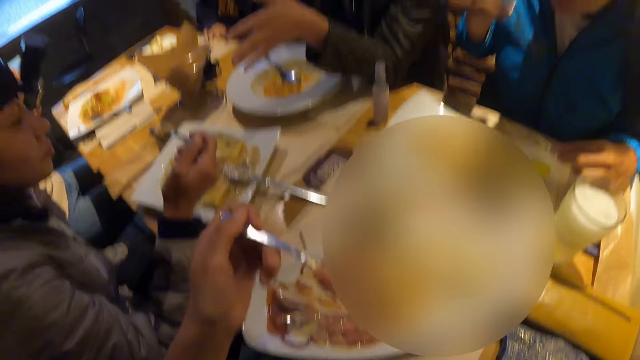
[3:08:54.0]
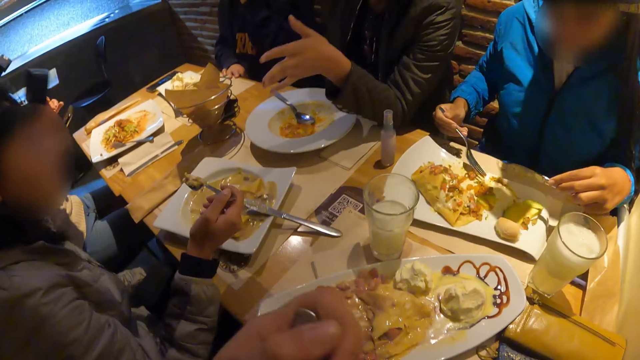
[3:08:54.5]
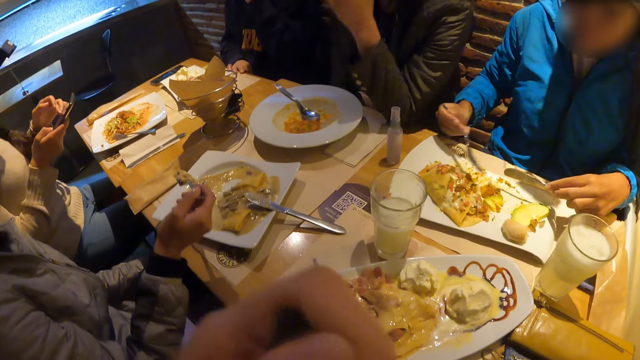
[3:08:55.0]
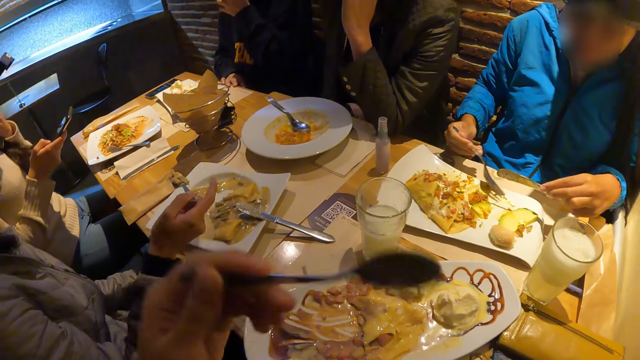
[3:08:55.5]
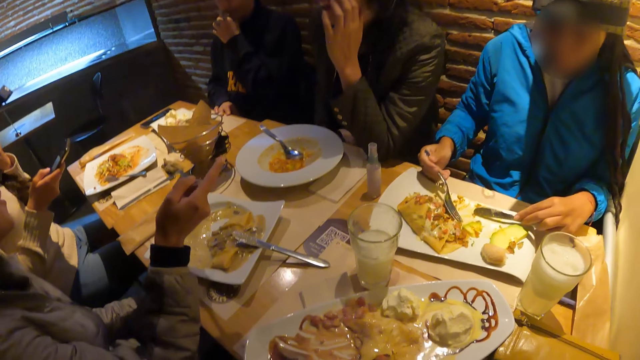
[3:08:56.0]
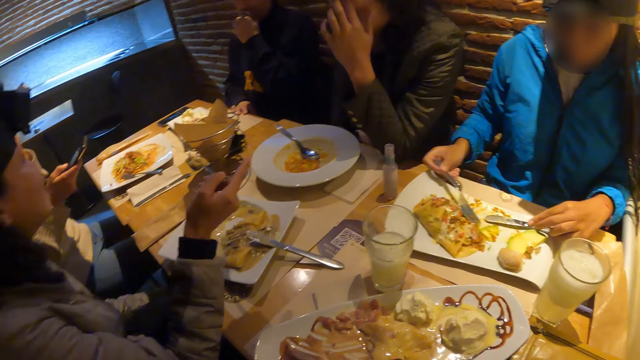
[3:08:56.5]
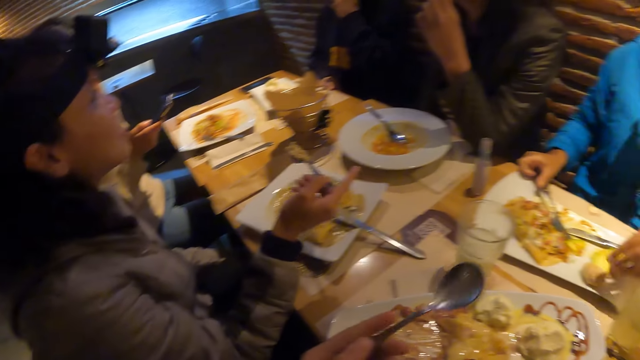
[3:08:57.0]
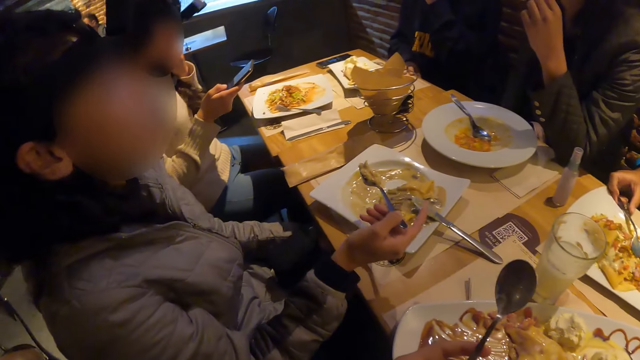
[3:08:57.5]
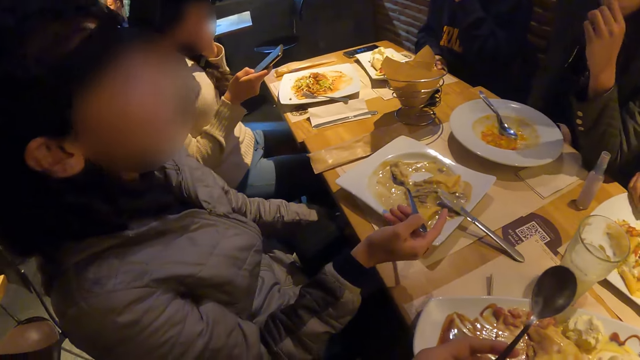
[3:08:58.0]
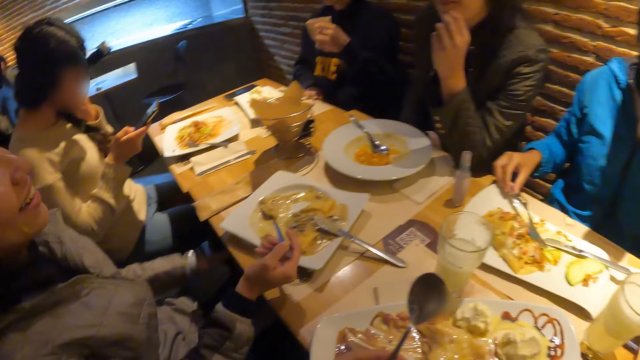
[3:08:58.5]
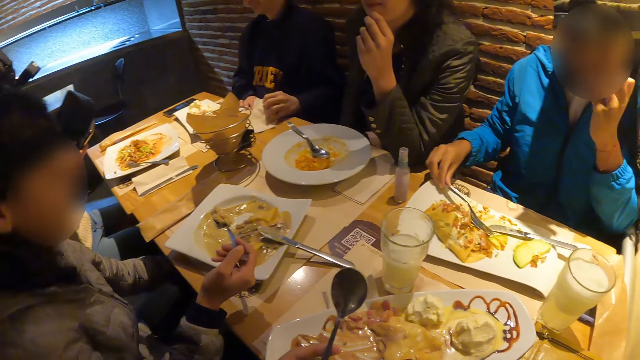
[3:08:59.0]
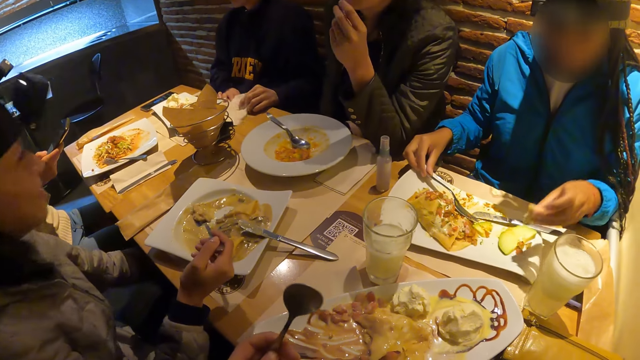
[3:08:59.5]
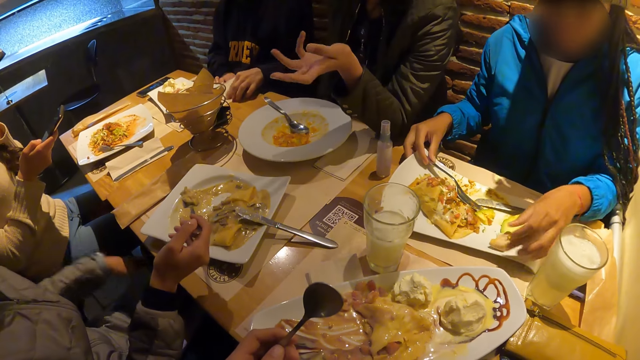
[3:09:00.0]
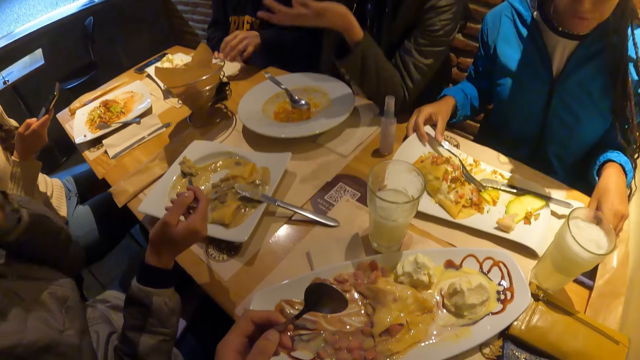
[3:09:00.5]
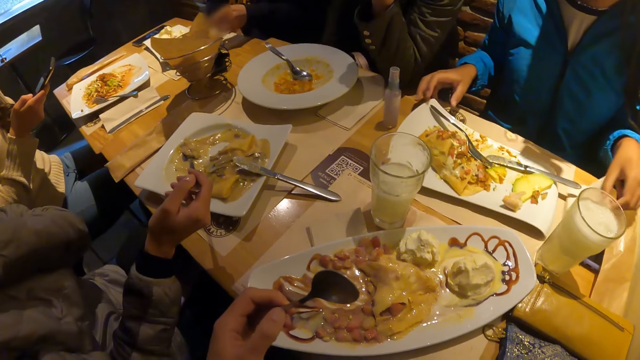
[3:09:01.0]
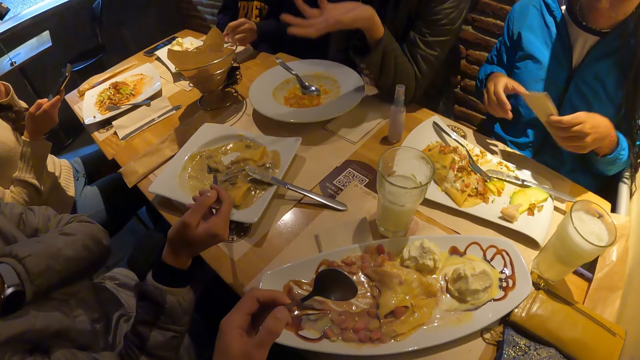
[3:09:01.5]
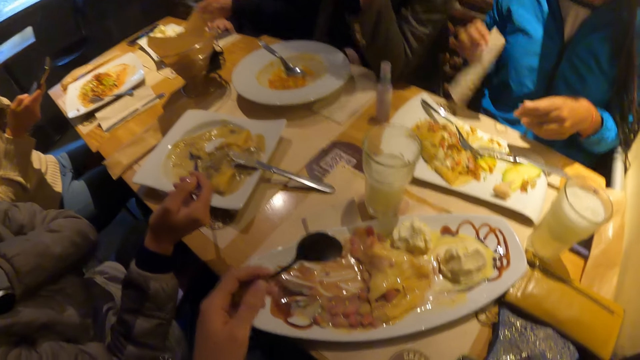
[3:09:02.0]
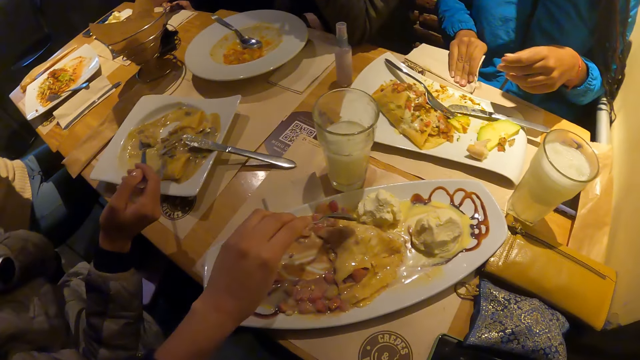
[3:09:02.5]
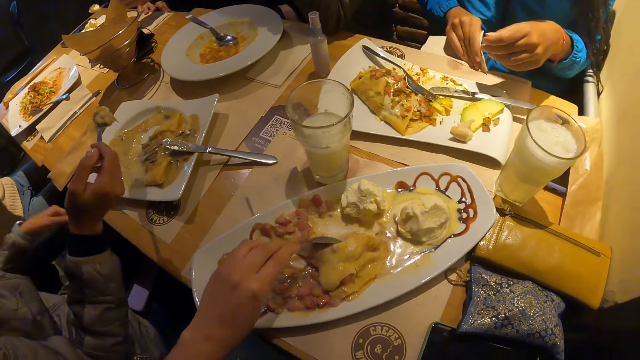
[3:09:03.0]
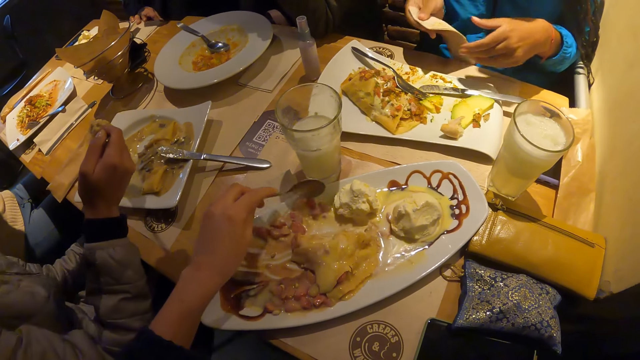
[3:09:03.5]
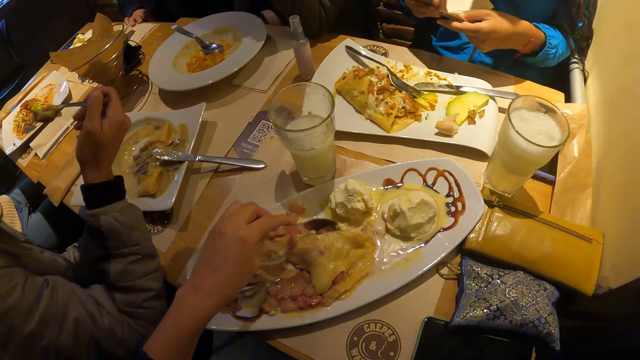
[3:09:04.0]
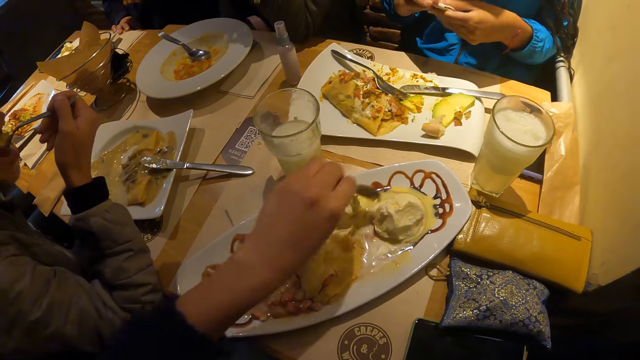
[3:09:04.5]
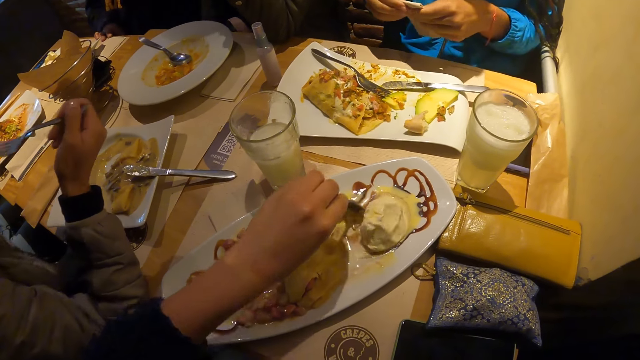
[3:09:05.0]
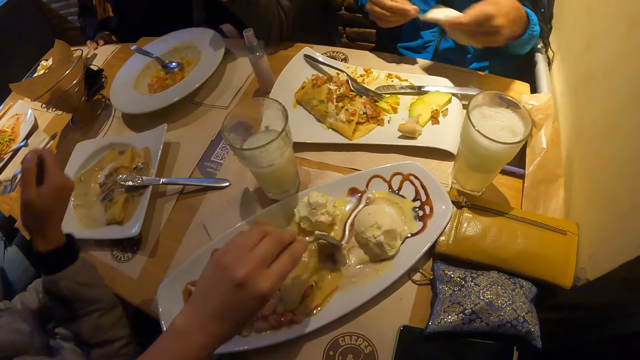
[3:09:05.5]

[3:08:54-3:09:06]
The camera wearer lifts the food to his mouth with a spoon in his left hand. The woman picks up the bread from the plate with her right hand. The camera wearer looks around. The man drops the napkin on the table with his left hand. The woman drops the bread on her plate with her left hand, picks up the napkin from the table with her left hand, and cleans the table with the napkin in her right hand. The camera wearer scoops the food. The other man lifts the food to his mouth with a fork in his right hand.

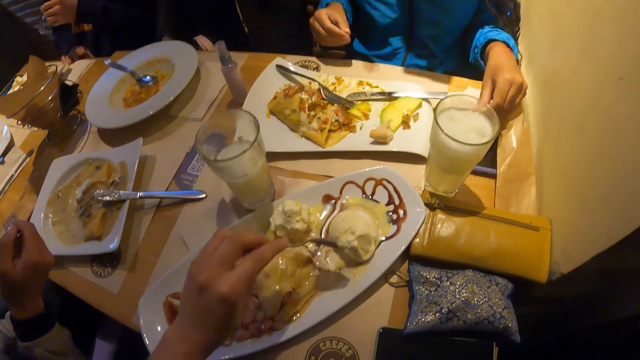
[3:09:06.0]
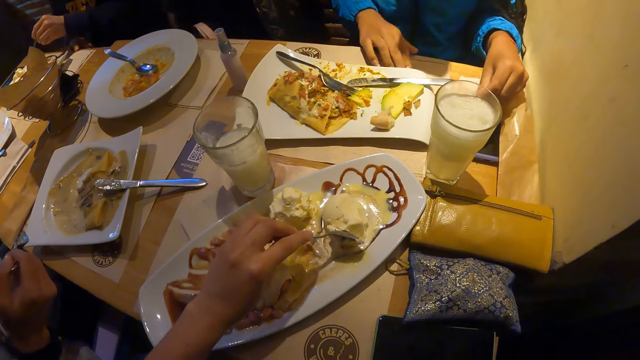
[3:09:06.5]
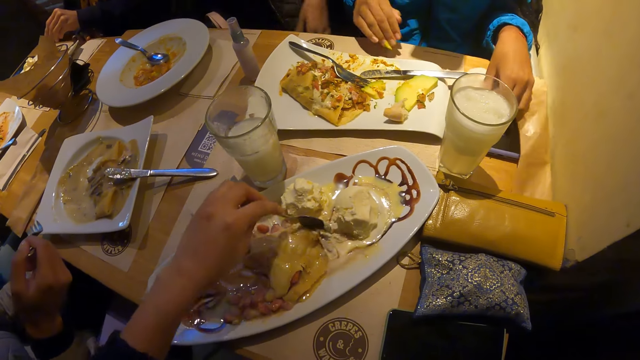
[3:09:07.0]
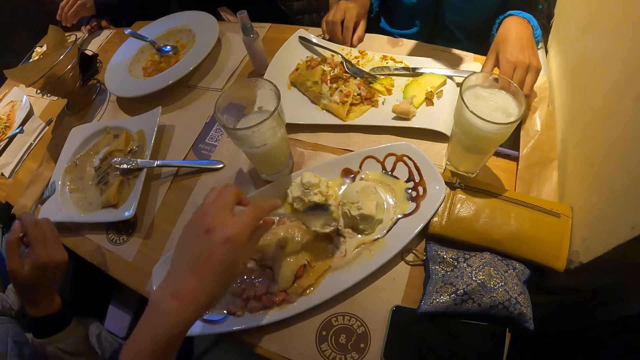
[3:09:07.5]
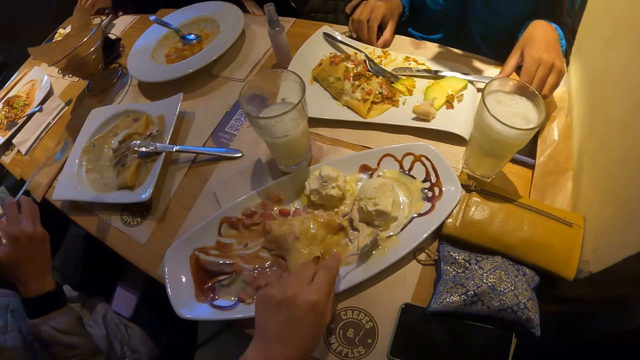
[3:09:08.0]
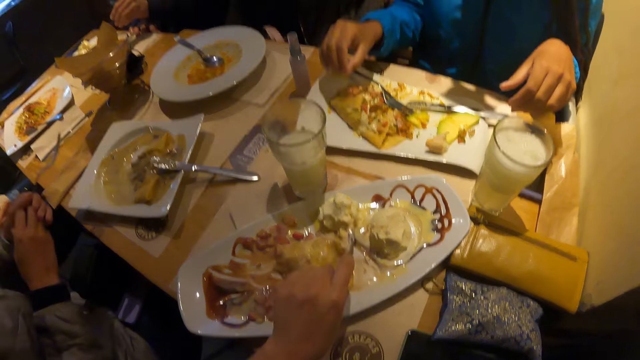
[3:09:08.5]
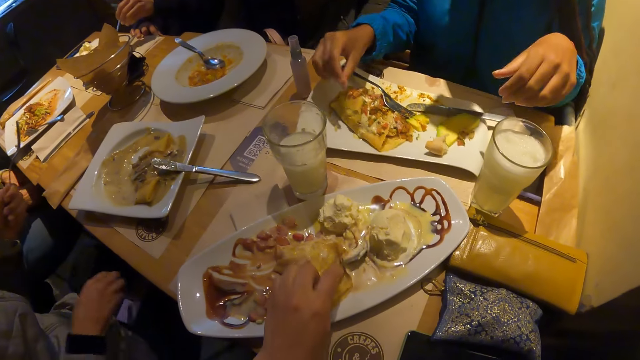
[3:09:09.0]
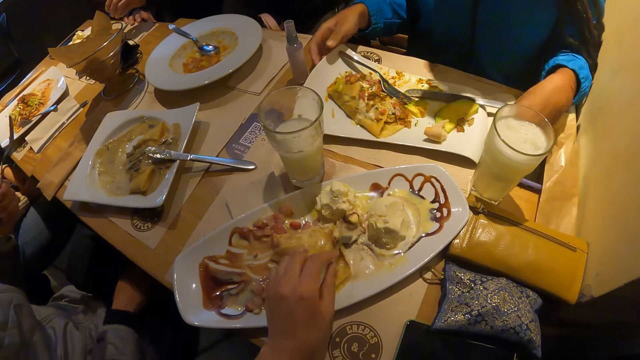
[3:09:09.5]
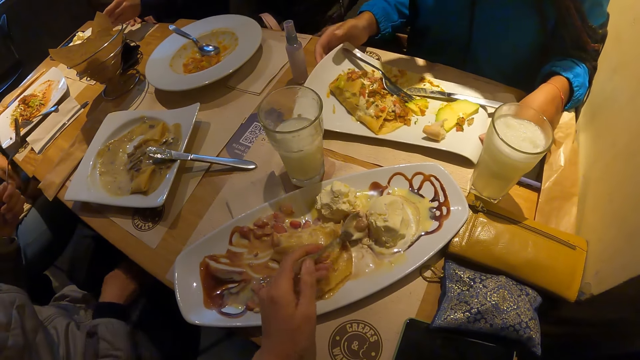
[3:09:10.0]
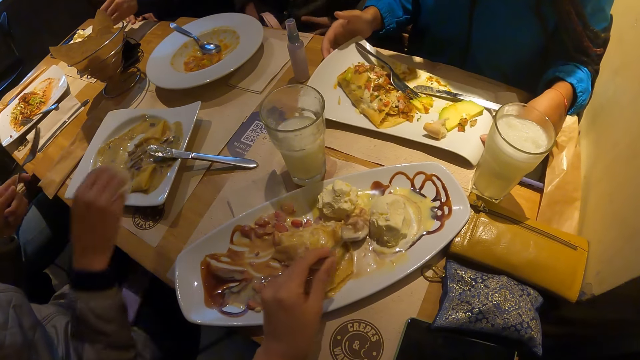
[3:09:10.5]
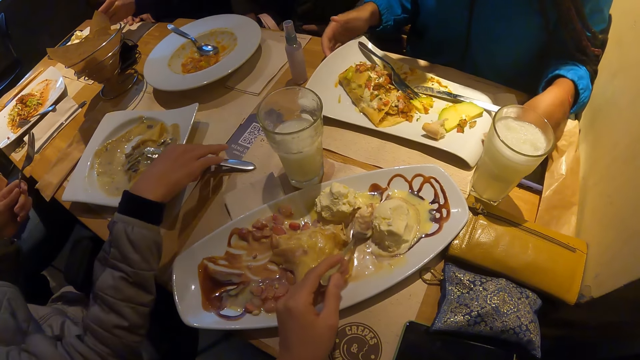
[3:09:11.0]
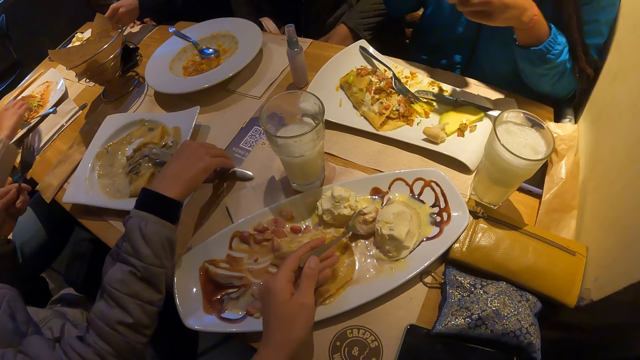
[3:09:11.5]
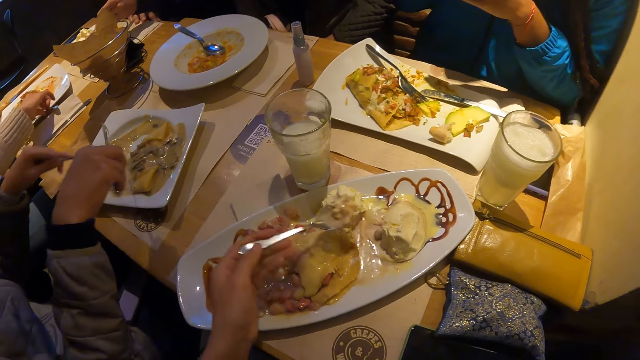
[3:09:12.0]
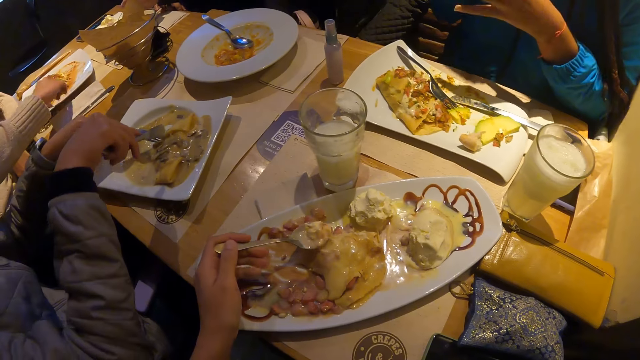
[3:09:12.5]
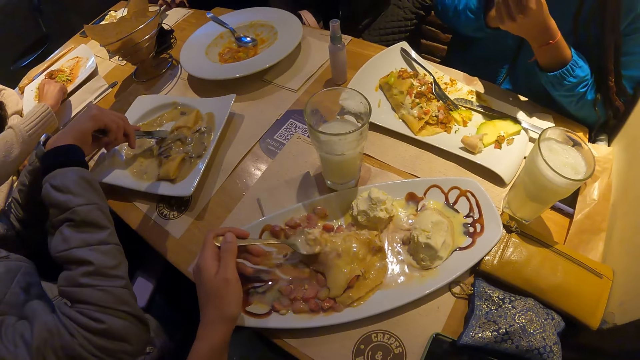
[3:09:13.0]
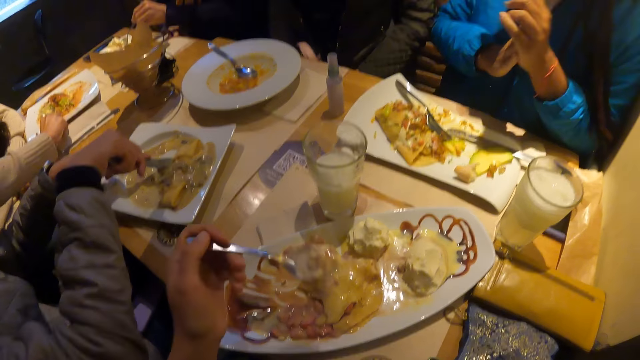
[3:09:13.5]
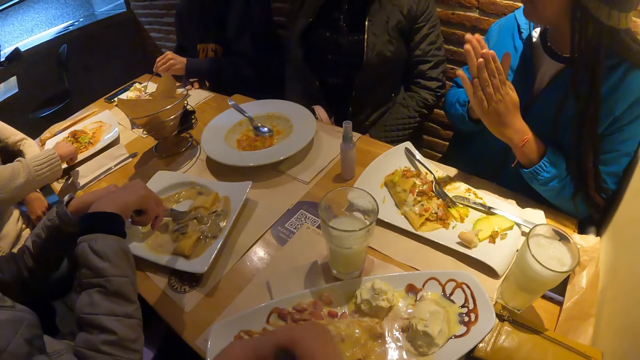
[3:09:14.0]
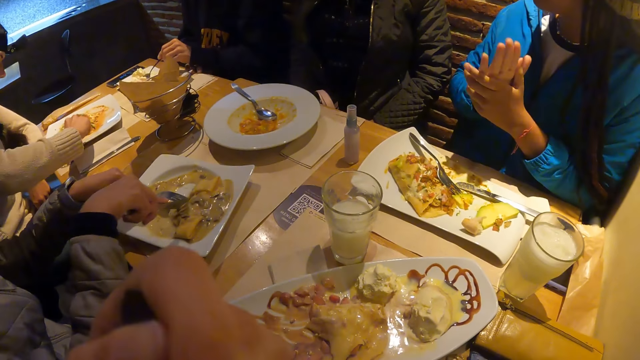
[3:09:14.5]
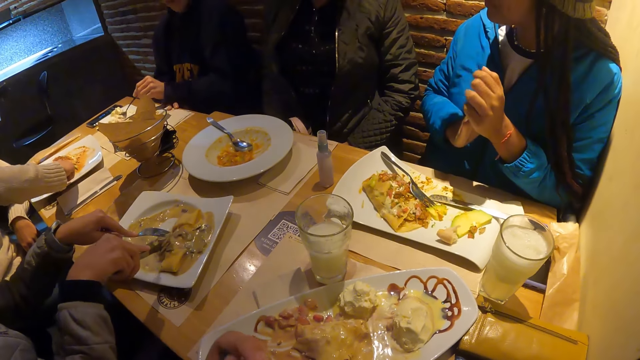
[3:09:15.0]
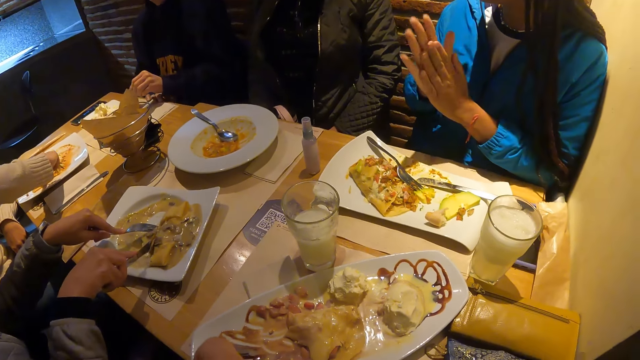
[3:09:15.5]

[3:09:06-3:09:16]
The woman drops the napkin on the table with her left hand. The man passes the fork from his right hand to his left hand. The camera wearer takes the food from the plate with a spoon in his left hand. The man picks up the knife from the plate with his right hand. He picks up the knife again. He cuts the food with the cutlery in both hands. The camera wearer lifts the food to his mouth with the spoon in his left hand. The woman rubs both hands together.
